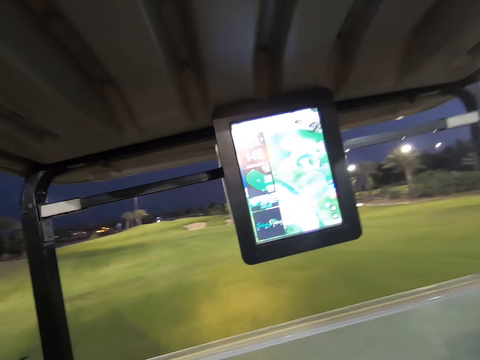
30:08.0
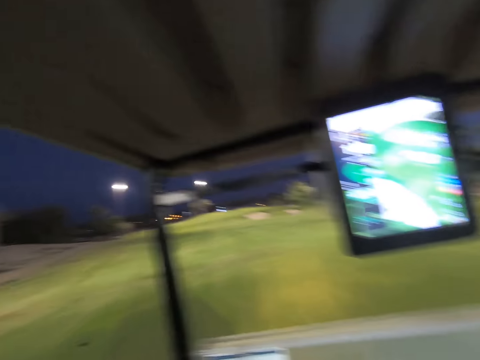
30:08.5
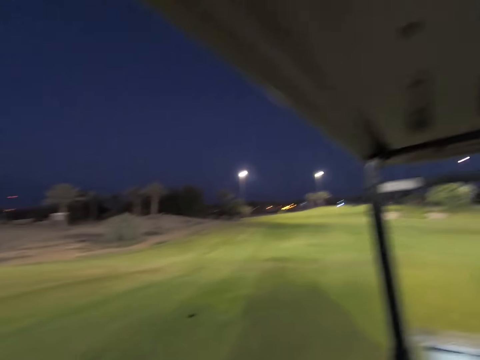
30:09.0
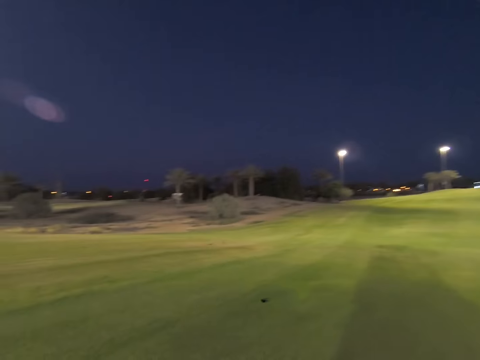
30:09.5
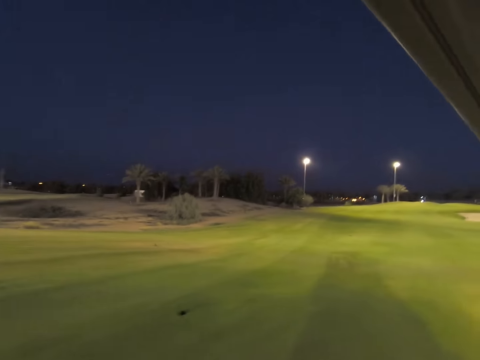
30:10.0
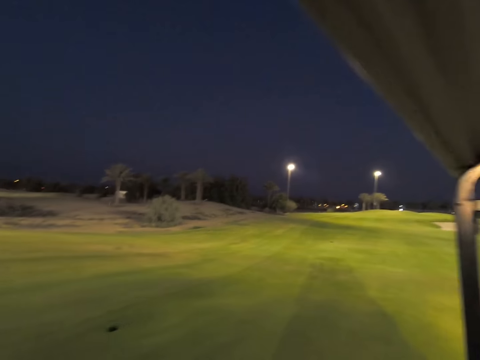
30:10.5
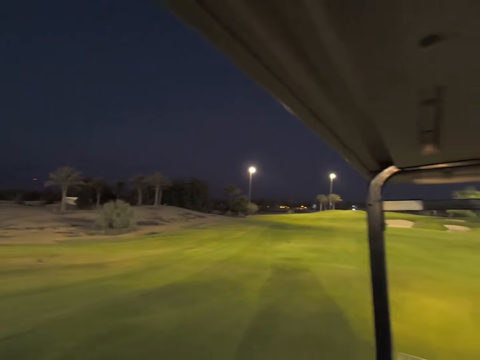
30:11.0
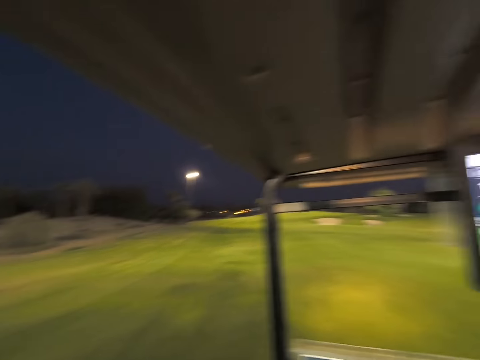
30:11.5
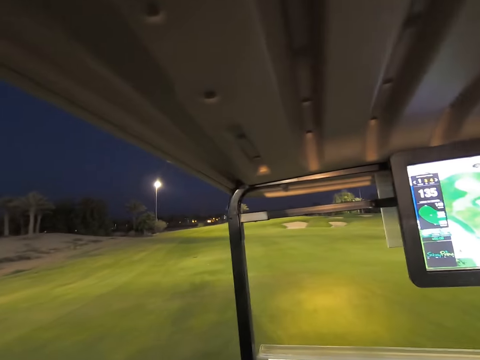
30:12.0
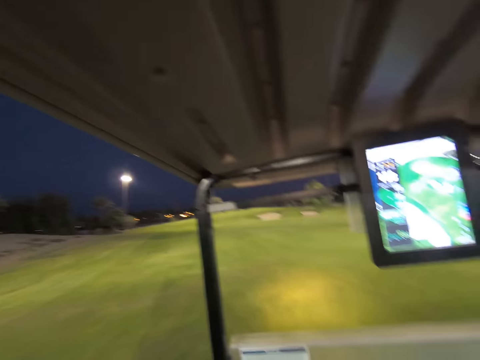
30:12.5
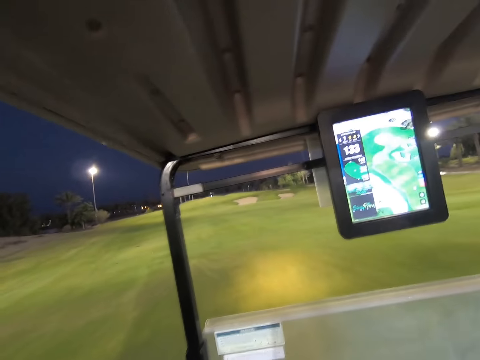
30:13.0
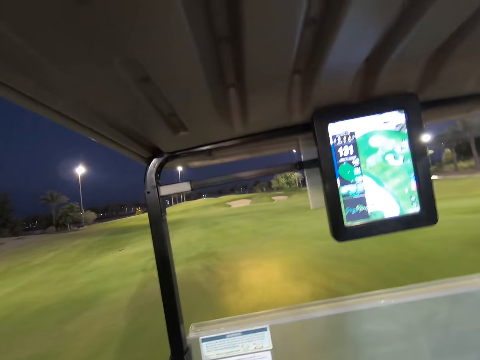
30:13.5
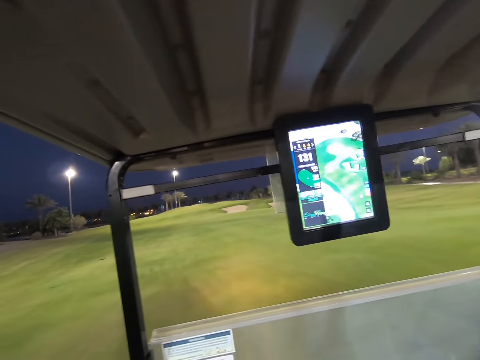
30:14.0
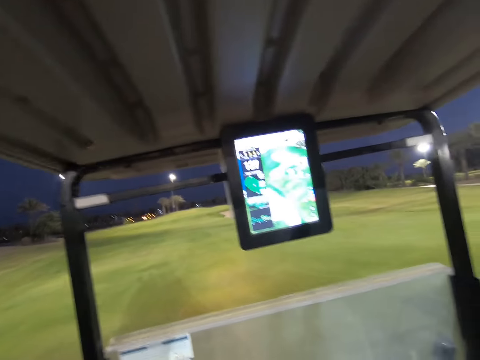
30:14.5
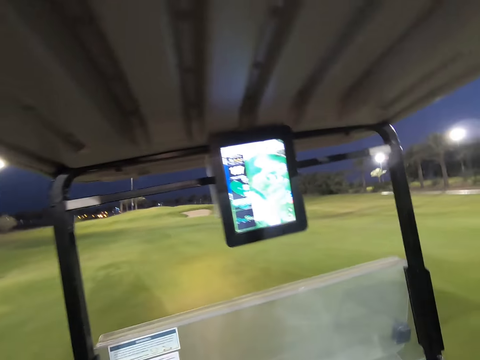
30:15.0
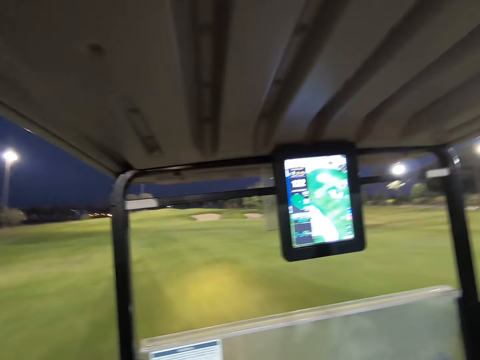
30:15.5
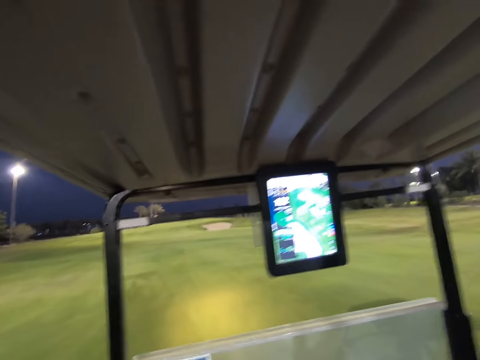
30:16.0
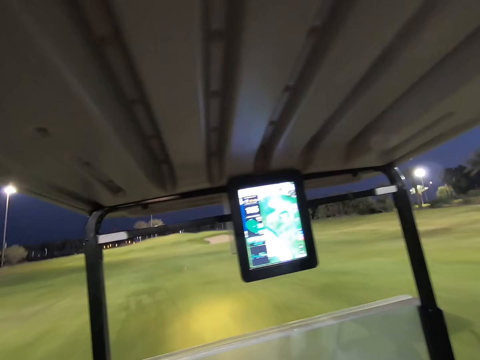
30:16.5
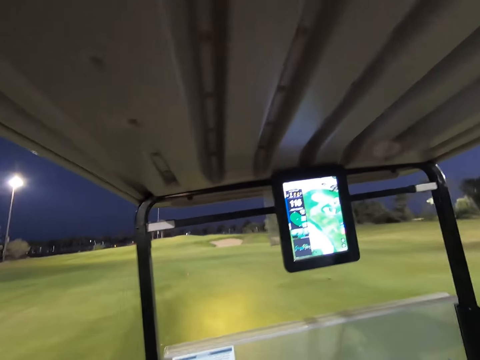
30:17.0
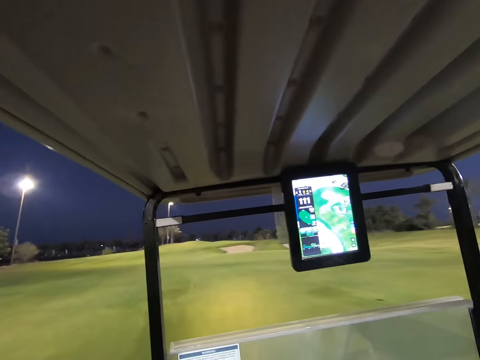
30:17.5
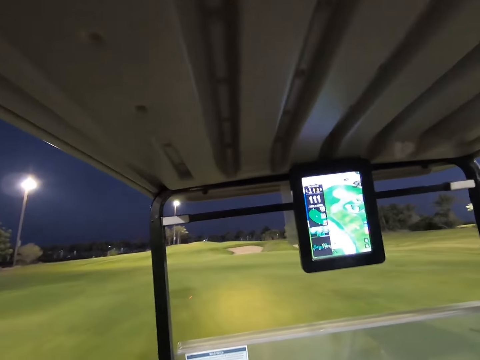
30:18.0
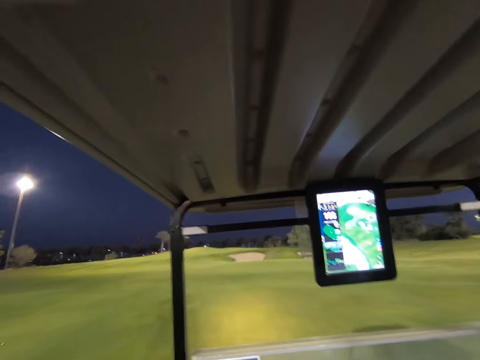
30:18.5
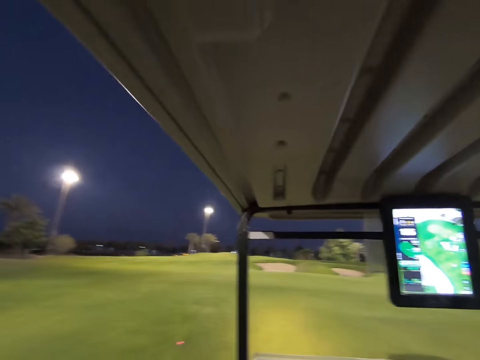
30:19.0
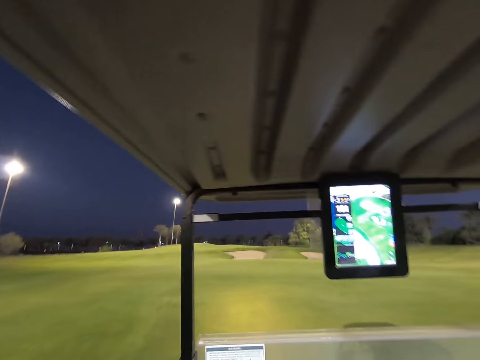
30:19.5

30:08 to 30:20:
The camera wearer stares around the field. They drive the golf cart on the field.

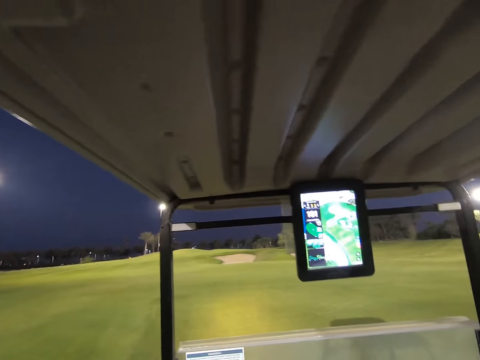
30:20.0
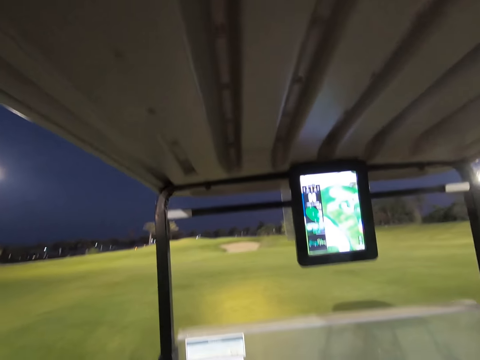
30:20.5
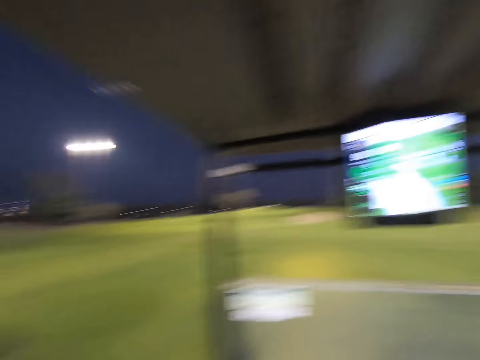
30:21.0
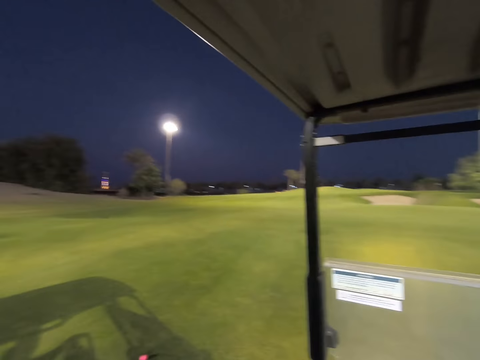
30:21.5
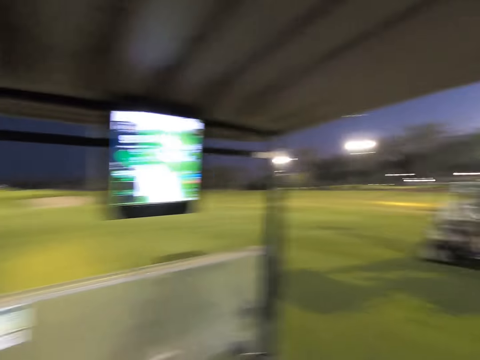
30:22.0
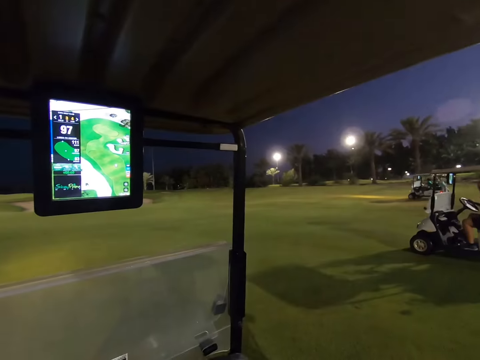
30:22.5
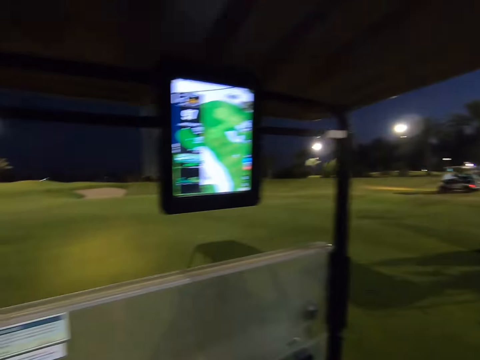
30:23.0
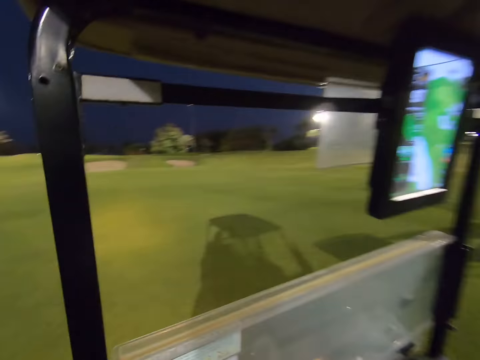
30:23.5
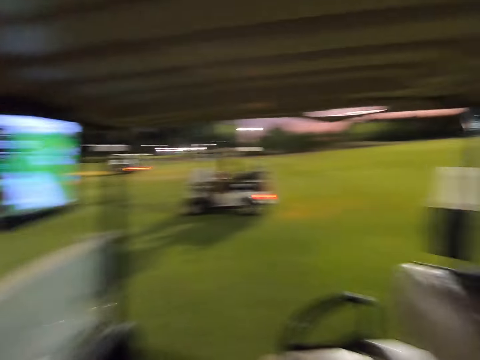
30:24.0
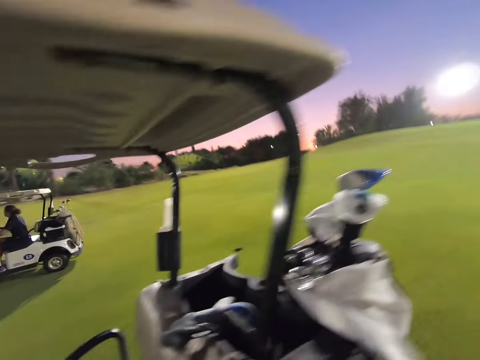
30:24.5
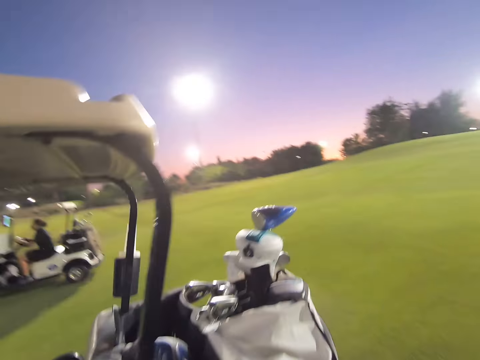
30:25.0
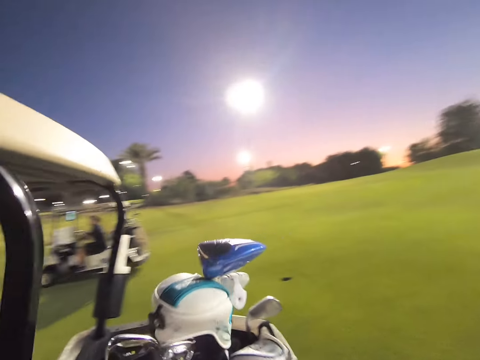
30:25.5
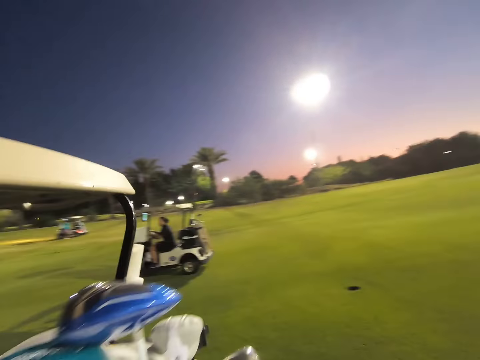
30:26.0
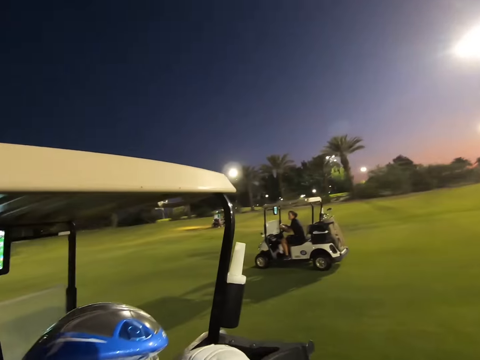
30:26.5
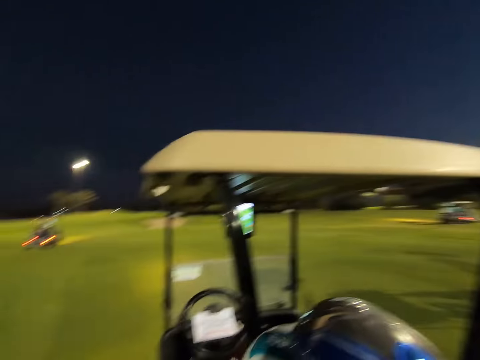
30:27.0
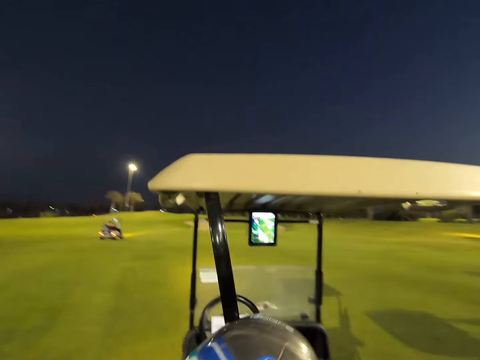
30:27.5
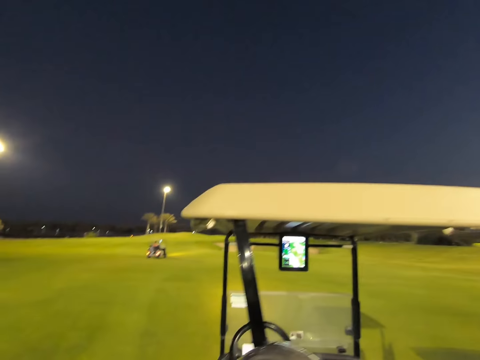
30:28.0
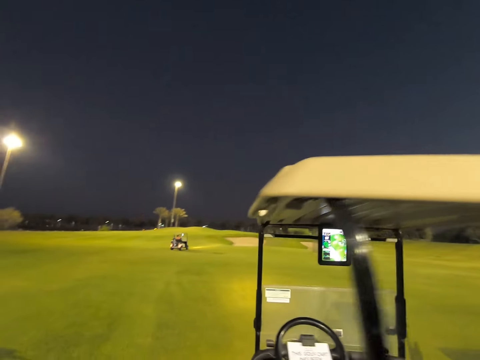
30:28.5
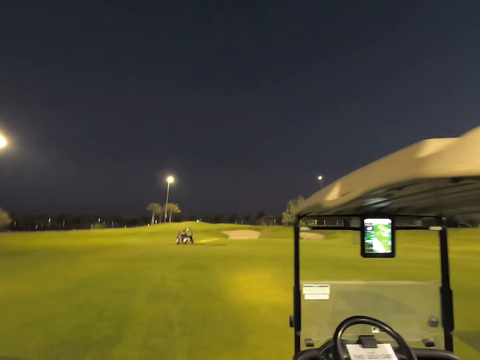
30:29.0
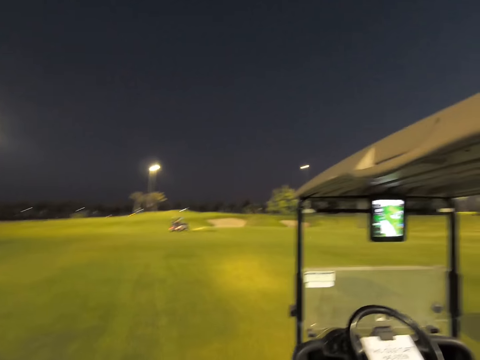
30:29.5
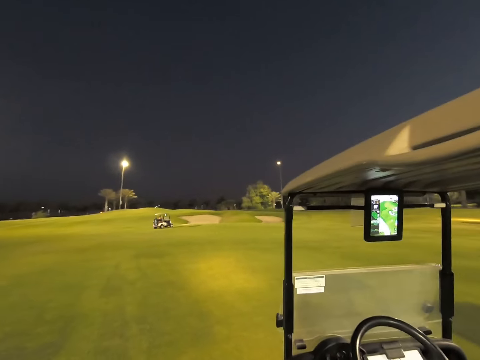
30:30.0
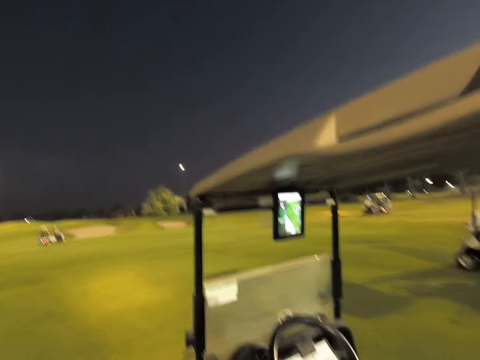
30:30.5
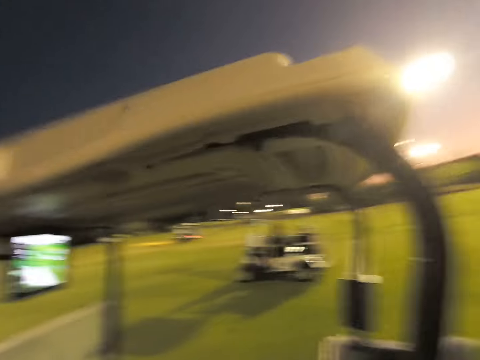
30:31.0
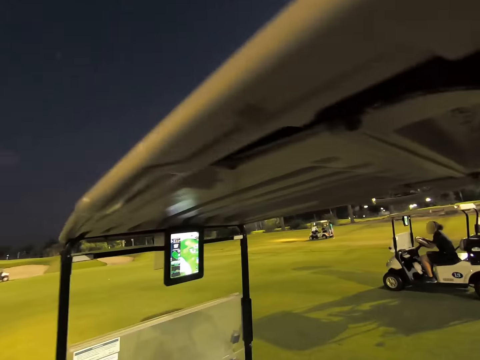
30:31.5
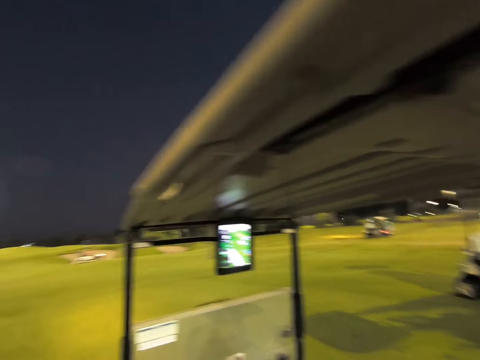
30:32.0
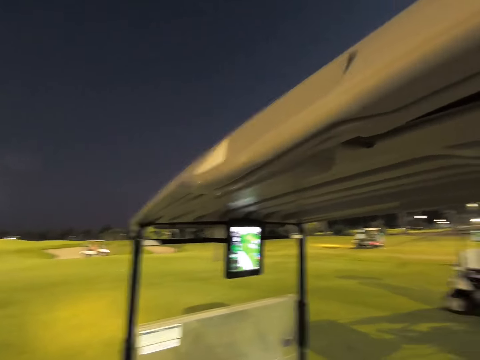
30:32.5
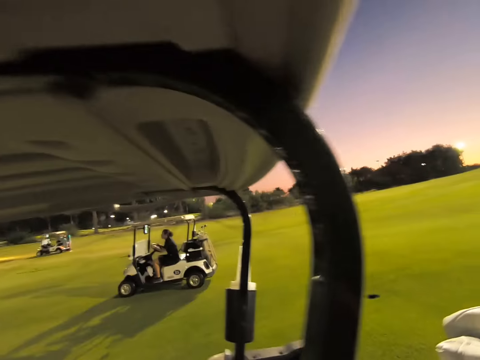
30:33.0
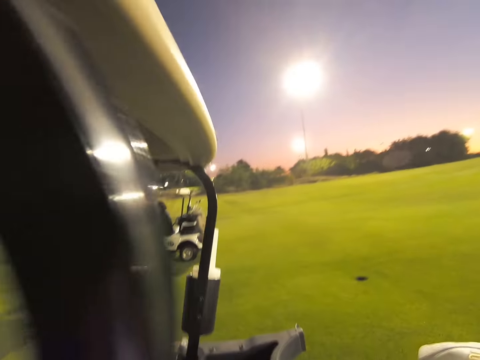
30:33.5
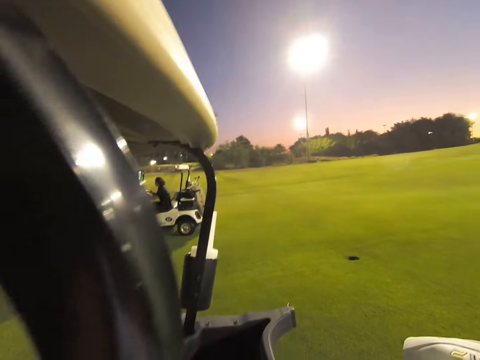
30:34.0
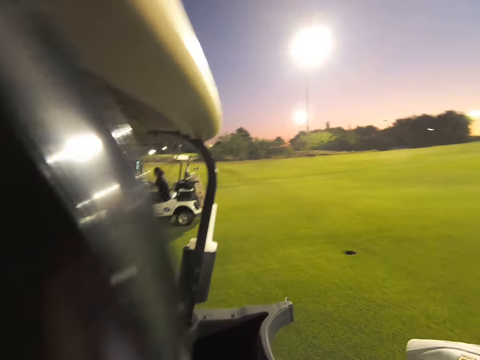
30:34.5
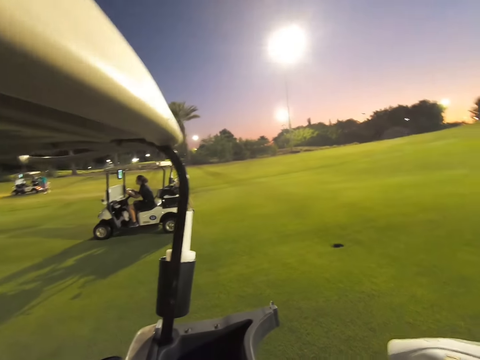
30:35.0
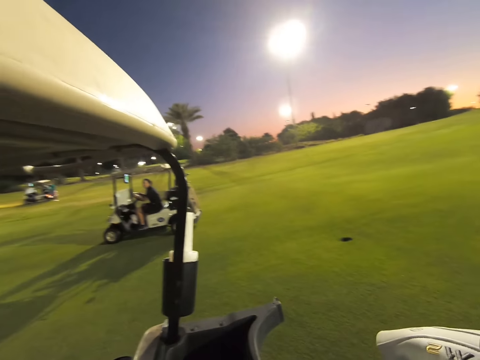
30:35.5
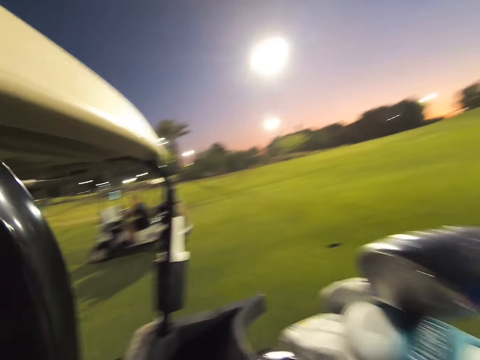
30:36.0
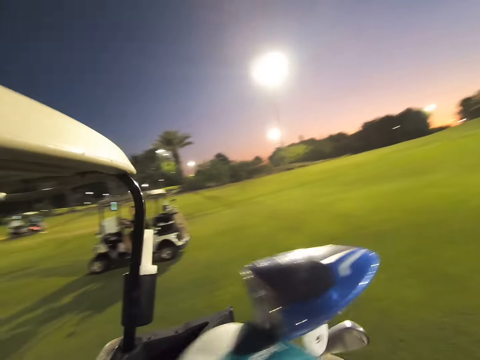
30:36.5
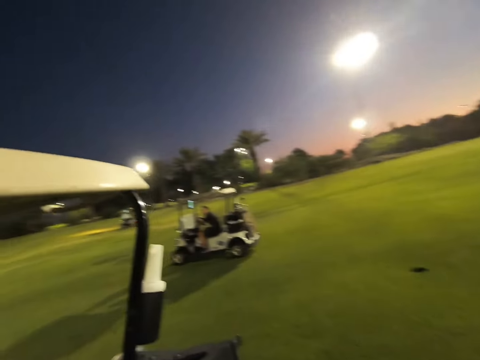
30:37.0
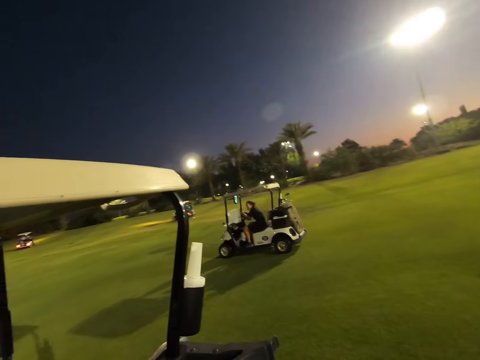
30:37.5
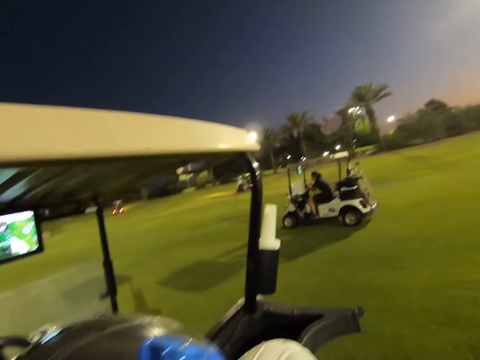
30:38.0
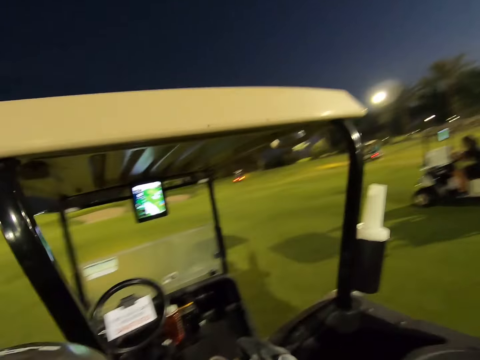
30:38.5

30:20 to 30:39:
A woman sits in the car. The camera wearer walks around the field. They stare around the golf.
